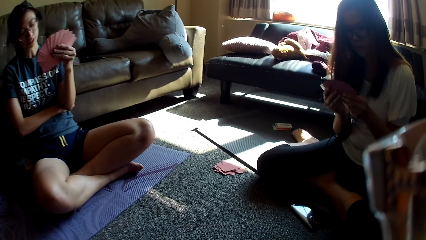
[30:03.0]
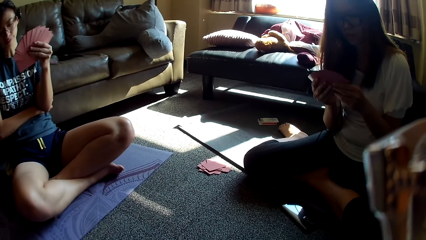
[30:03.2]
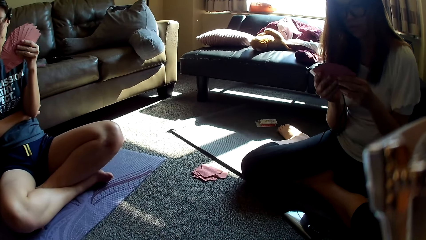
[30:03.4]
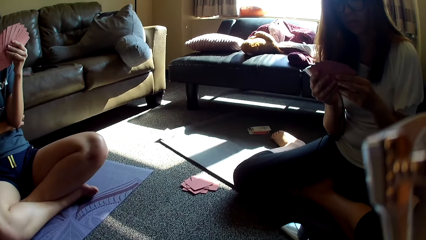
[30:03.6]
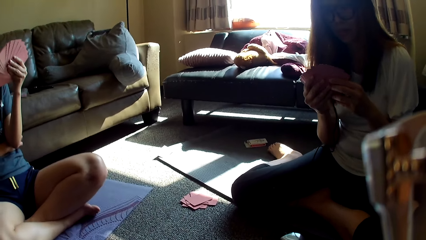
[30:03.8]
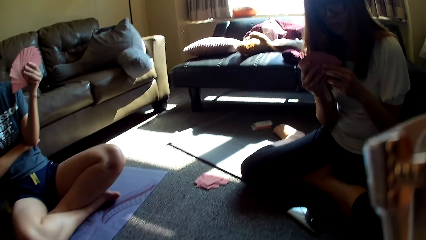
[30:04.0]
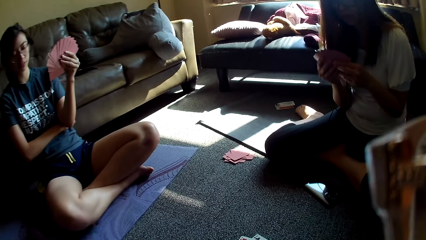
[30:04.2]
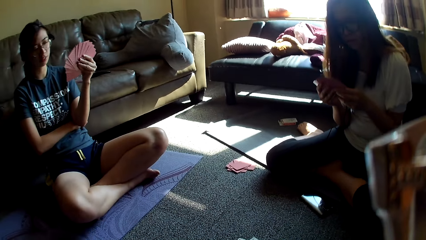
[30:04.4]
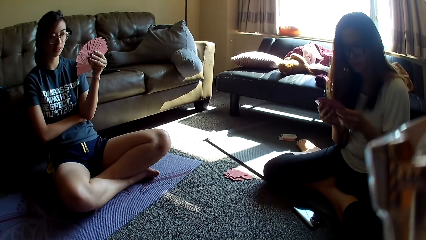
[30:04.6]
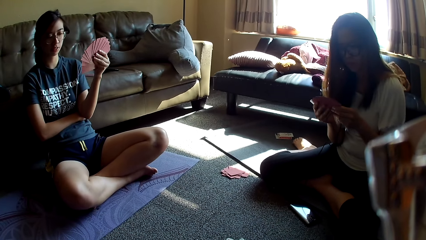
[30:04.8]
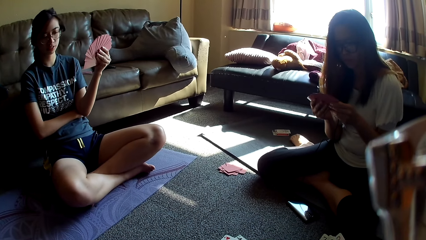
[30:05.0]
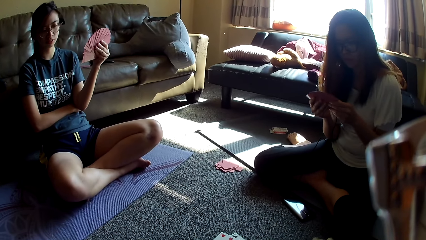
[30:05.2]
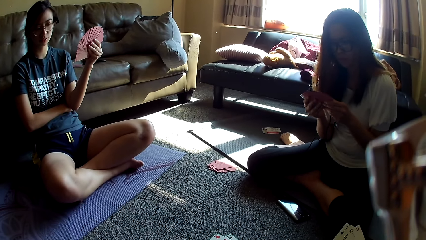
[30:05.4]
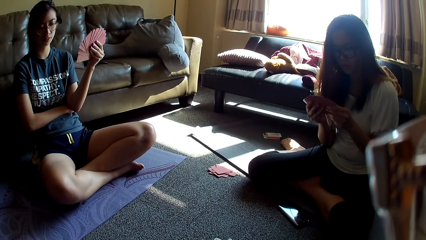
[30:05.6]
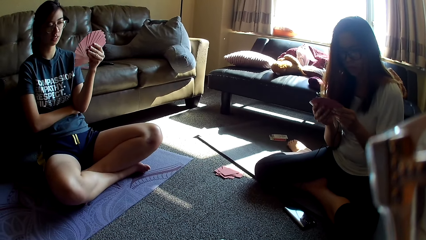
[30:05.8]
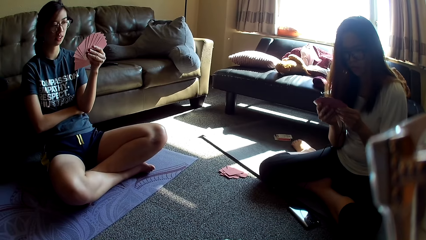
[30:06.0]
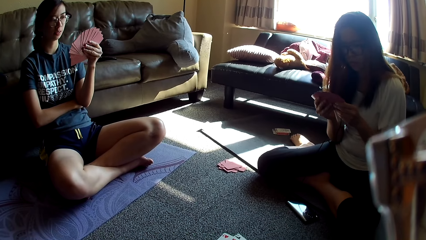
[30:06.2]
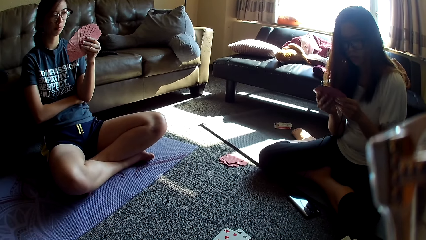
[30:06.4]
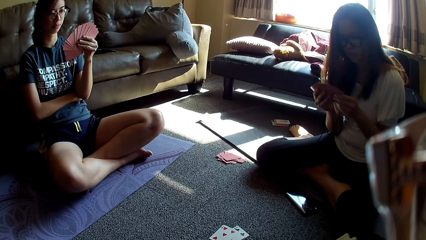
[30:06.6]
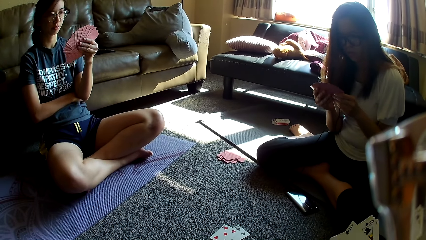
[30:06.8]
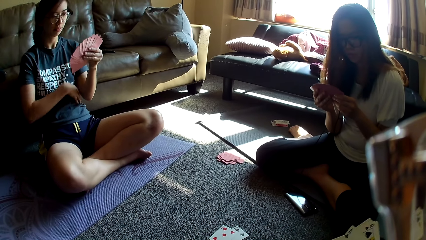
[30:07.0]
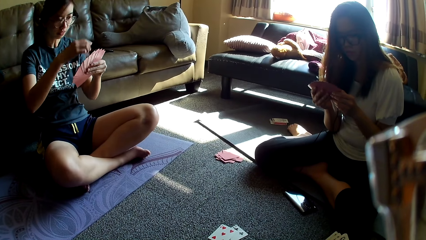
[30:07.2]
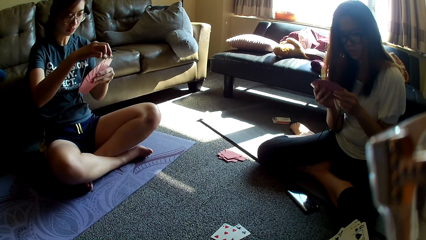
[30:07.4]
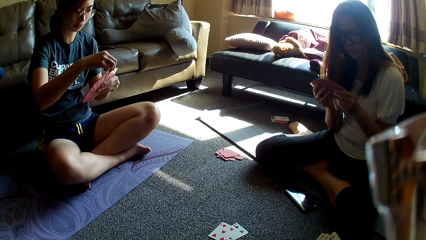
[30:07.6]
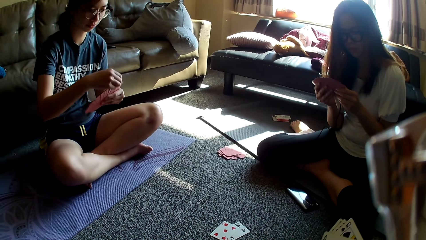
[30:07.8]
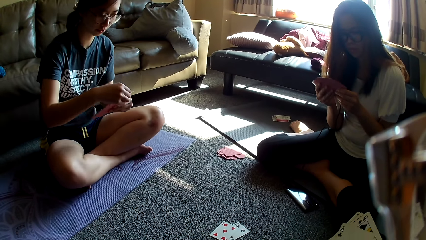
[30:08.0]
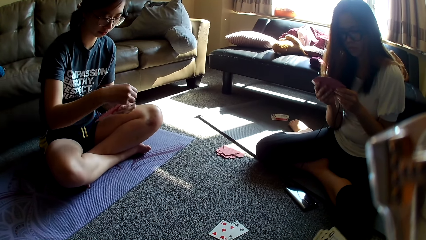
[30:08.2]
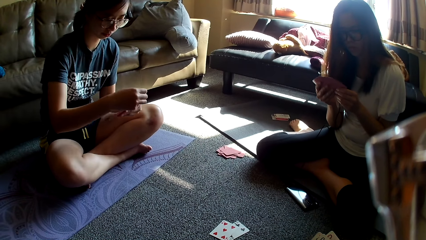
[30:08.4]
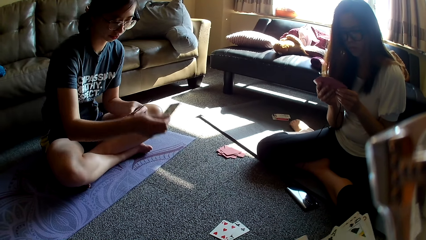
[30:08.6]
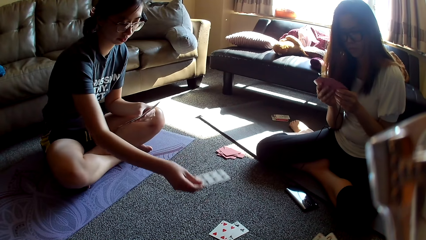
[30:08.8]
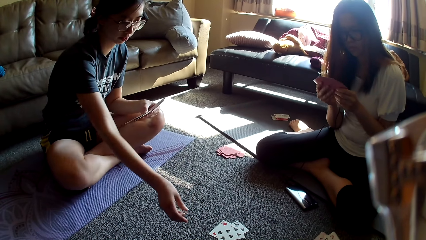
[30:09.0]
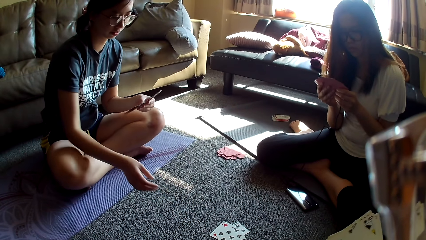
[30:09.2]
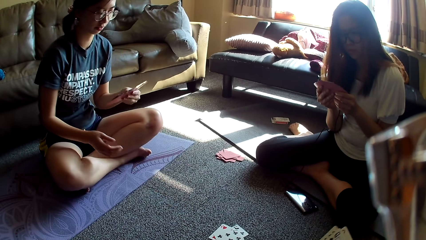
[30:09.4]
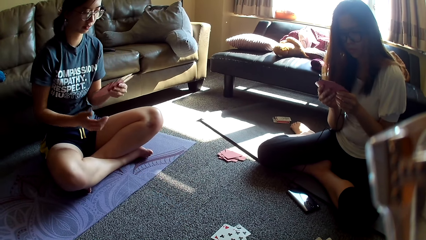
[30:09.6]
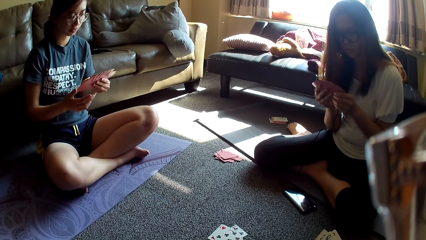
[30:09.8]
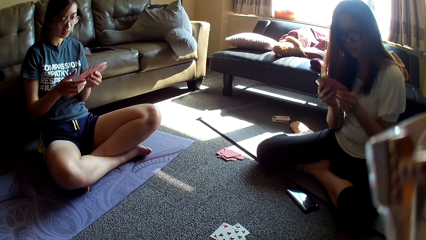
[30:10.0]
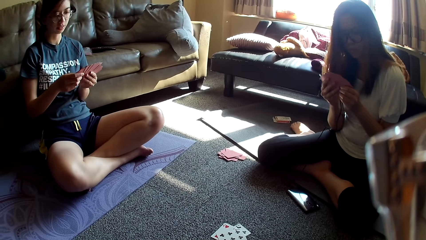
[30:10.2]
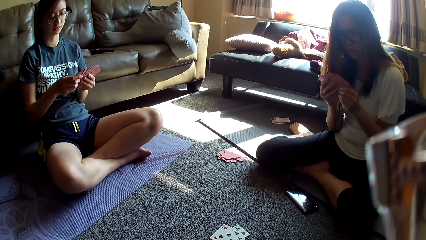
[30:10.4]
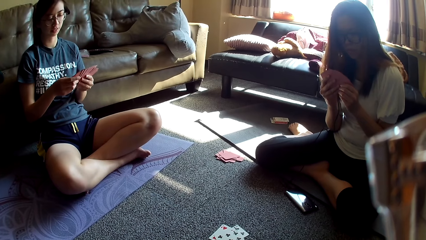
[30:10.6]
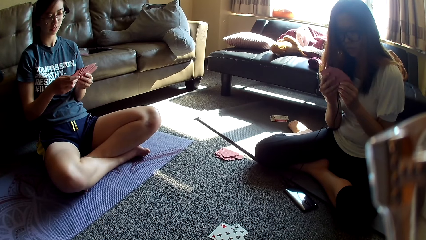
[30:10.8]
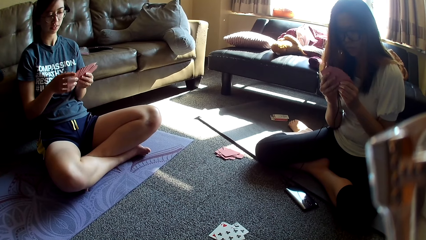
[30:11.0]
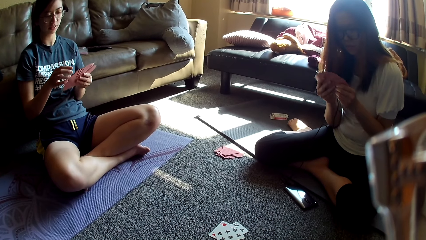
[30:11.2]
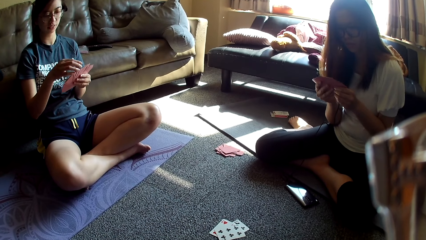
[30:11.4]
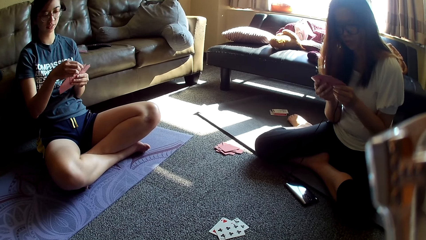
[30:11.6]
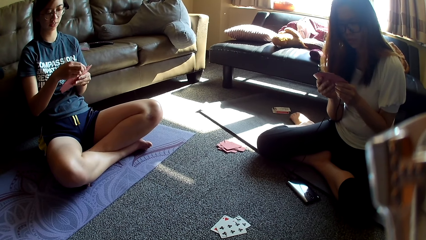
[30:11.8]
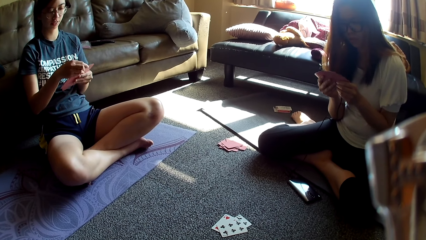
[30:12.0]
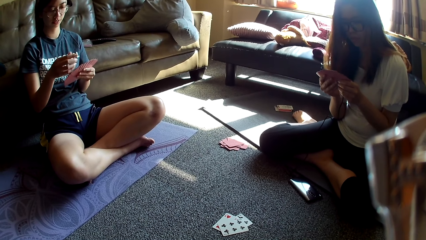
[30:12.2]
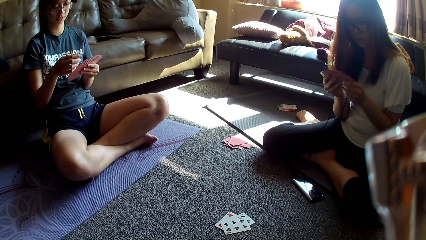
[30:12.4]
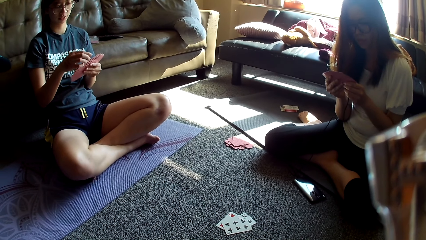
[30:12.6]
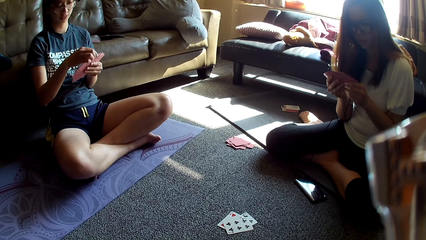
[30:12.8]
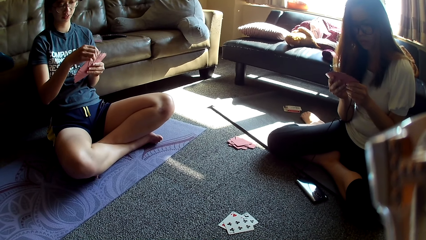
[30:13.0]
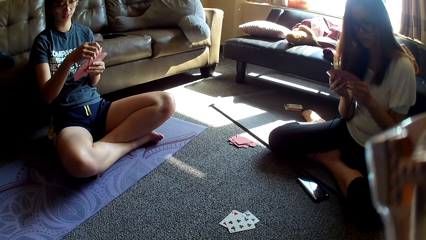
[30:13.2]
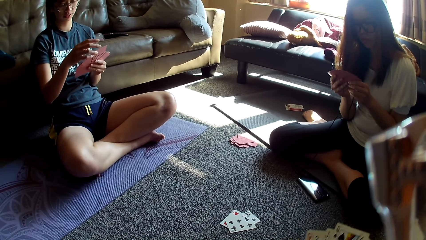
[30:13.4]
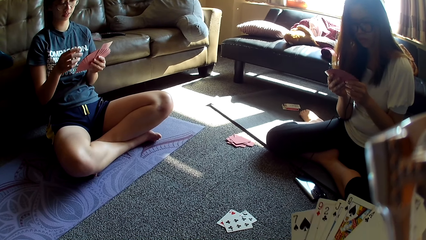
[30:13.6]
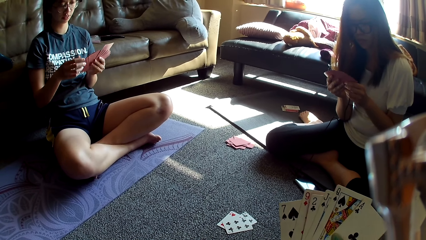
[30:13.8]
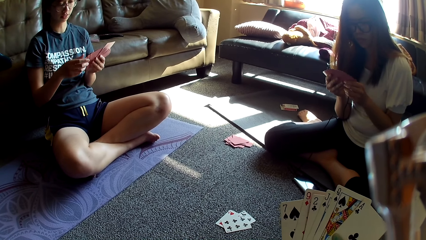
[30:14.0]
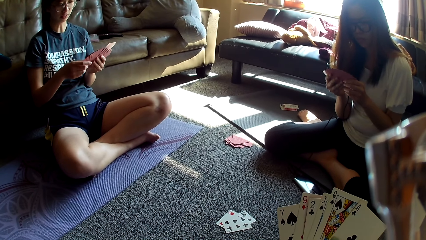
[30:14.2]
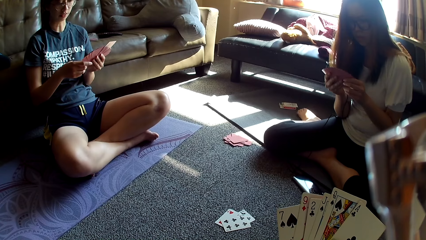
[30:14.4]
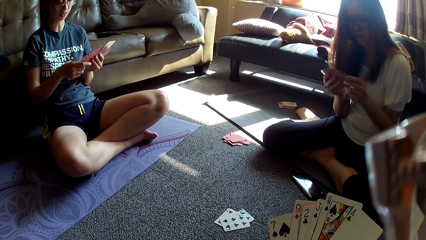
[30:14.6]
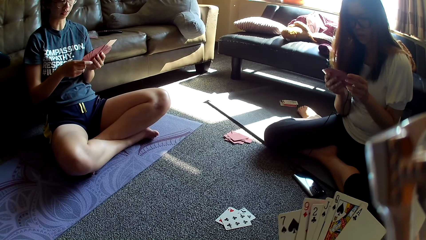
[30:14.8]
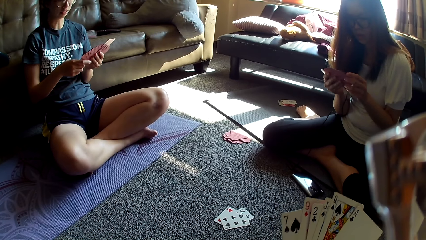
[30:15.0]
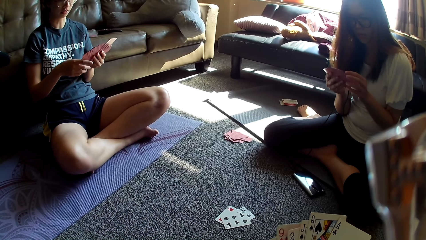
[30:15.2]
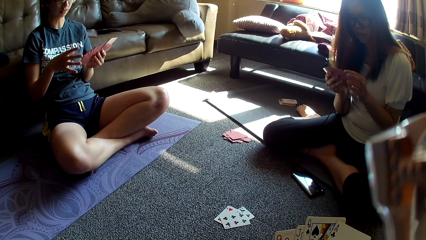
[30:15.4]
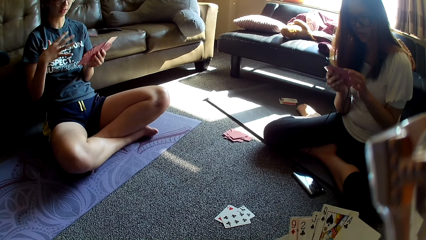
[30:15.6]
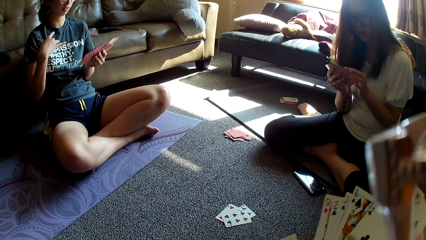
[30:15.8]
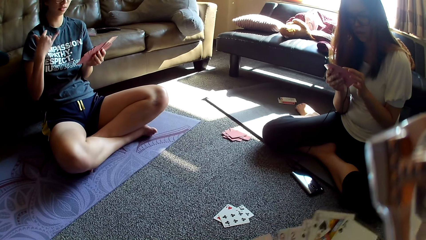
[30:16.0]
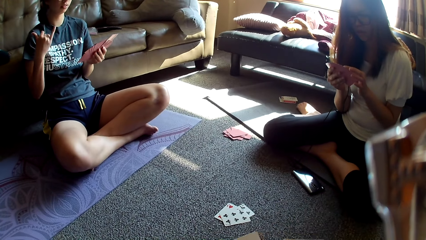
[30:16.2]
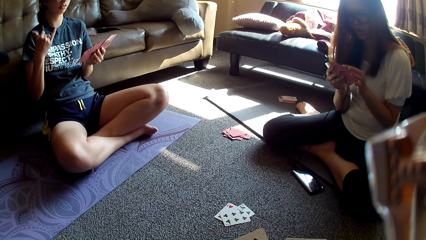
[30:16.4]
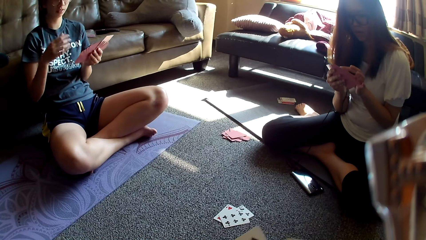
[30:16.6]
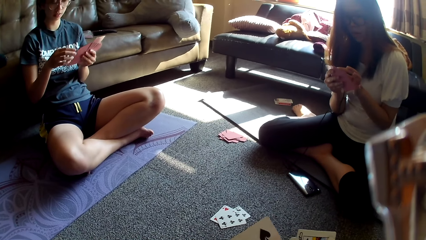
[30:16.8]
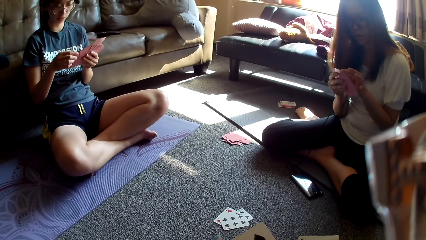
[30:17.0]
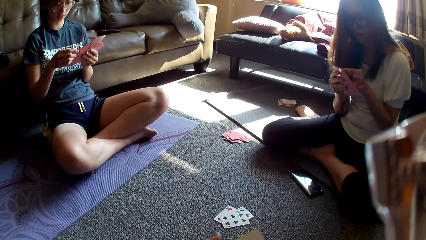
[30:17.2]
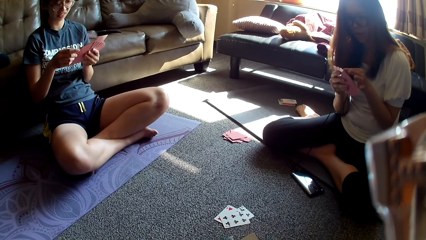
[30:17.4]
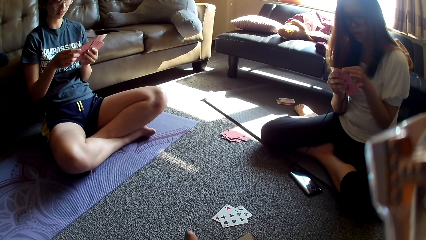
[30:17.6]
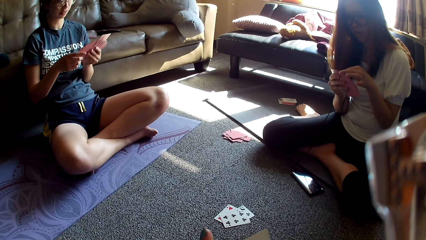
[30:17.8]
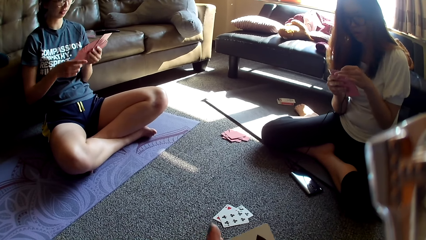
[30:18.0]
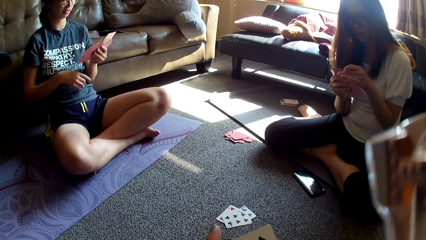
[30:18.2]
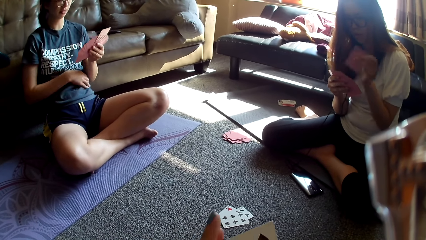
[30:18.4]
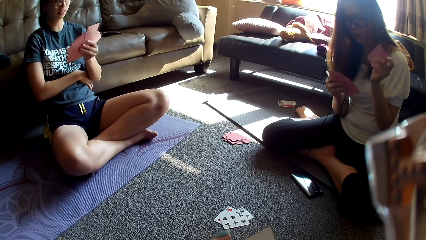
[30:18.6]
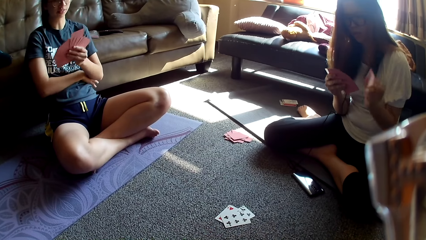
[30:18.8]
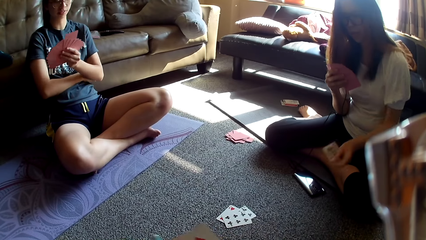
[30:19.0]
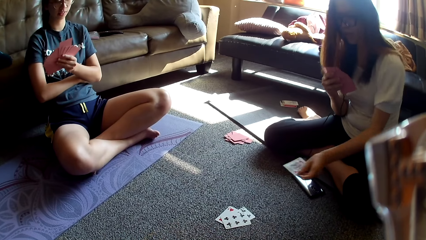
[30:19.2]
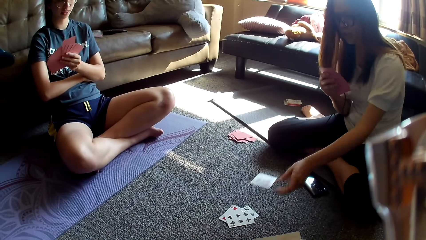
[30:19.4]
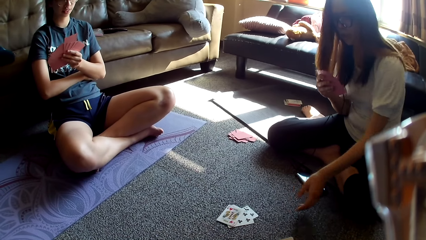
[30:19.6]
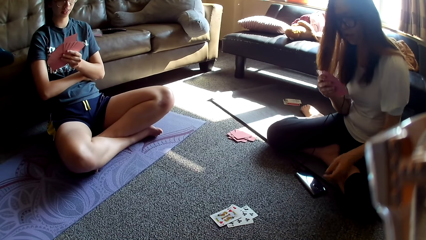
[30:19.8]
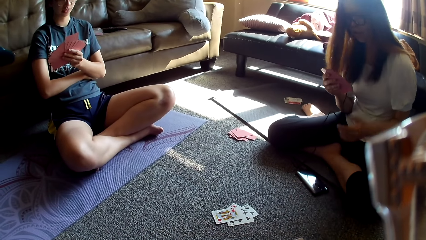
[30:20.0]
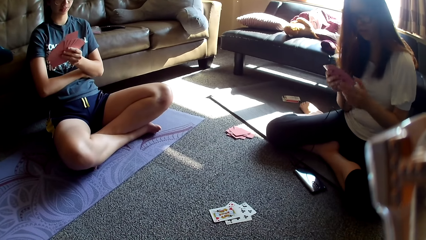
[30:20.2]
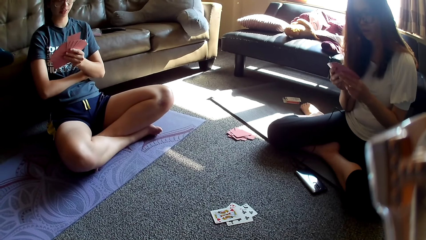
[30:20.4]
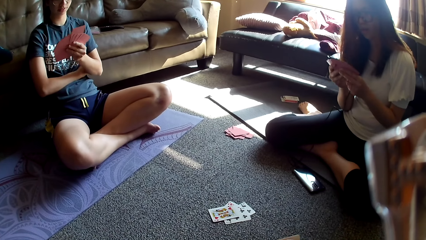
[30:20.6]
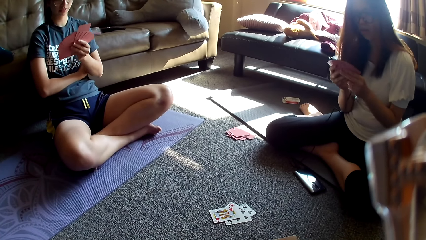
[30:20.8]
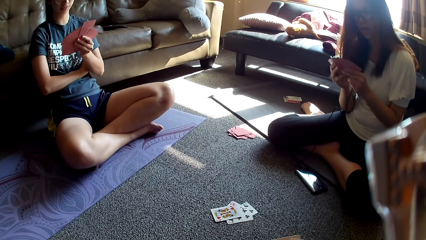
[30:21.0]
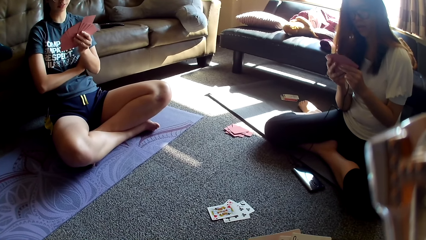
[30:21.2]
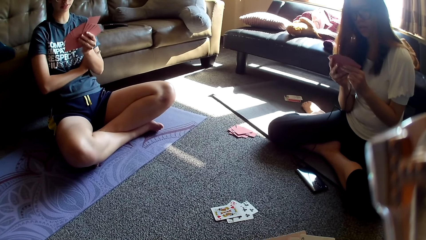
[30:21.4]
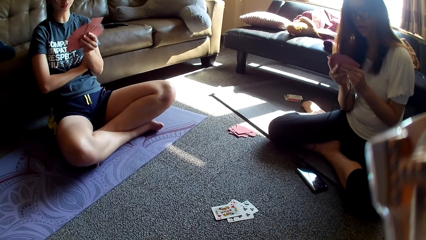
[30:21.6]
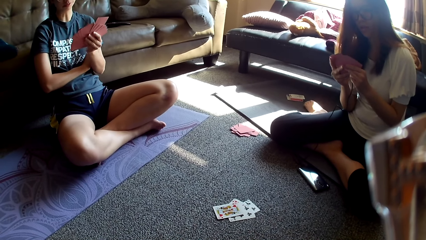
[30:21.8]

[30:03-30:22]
The camera wearer spreads cards. A lady picks a card. The camera wearer holds the cards. The lady places the card on the floor and holds cards. Another lady moves cards. The first lady touches the cards, moves a card and touches the cards. The camera wearer moves the cards. The first lady moves her hand away from the cards and holds the cards. The other lady picks a card. The first lady moves her hand away from the cards. The other lady places the card on the floor and holds the cards.
